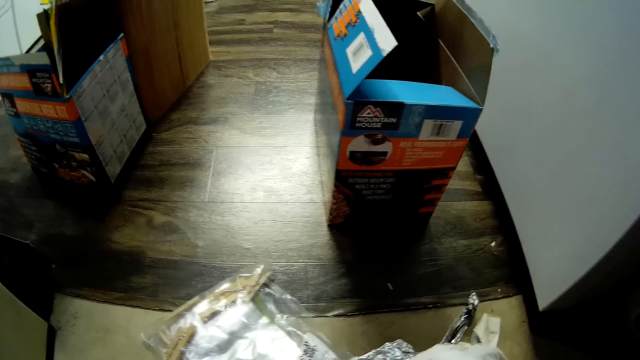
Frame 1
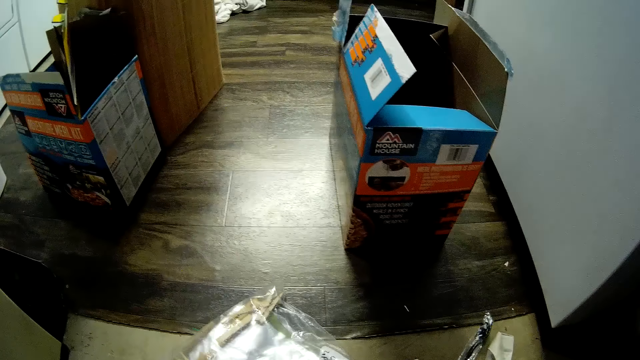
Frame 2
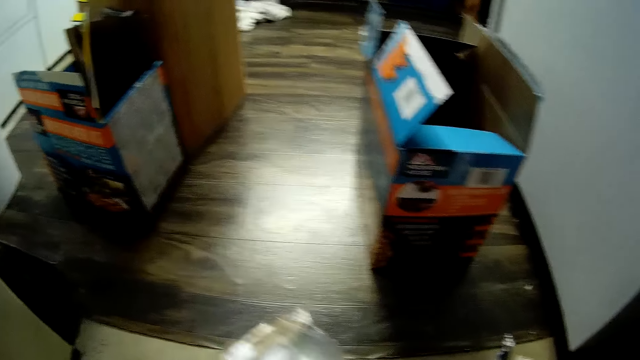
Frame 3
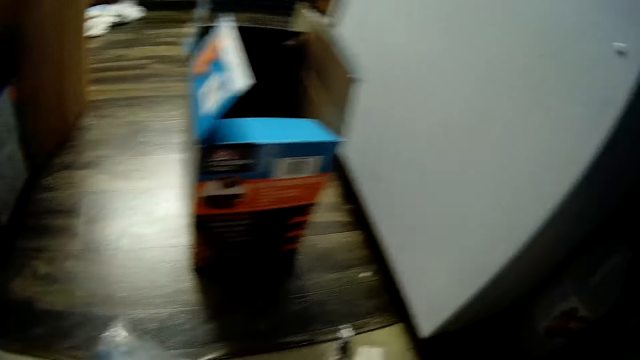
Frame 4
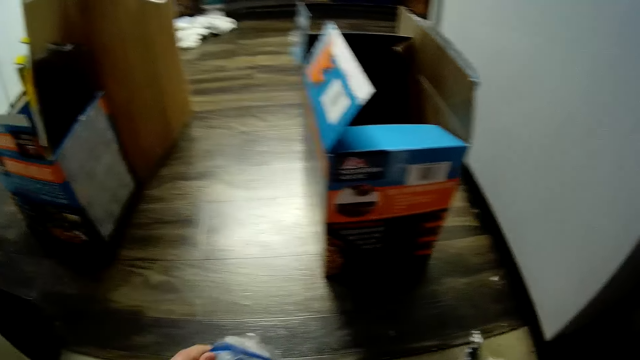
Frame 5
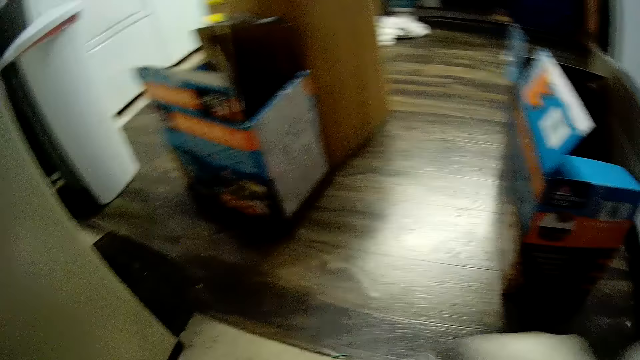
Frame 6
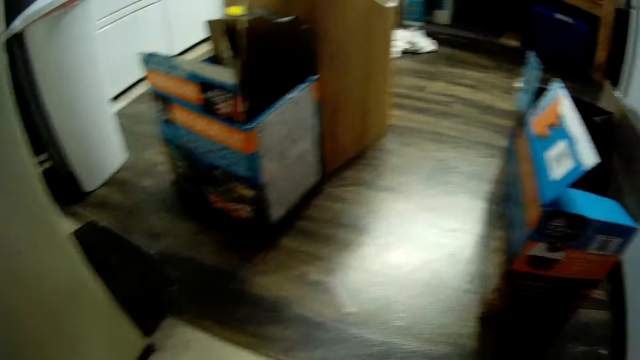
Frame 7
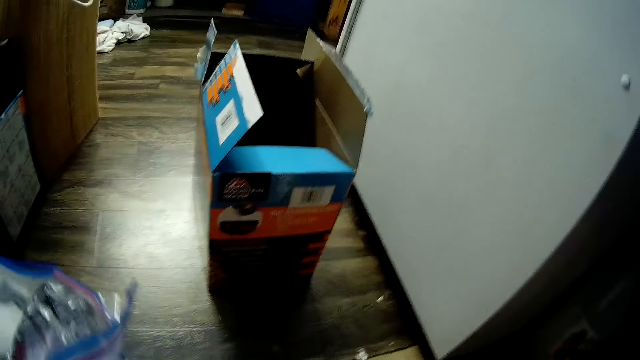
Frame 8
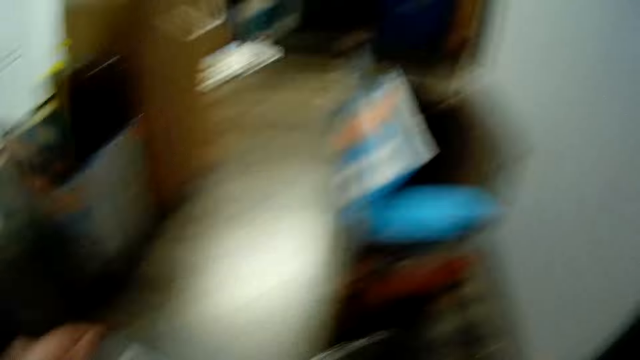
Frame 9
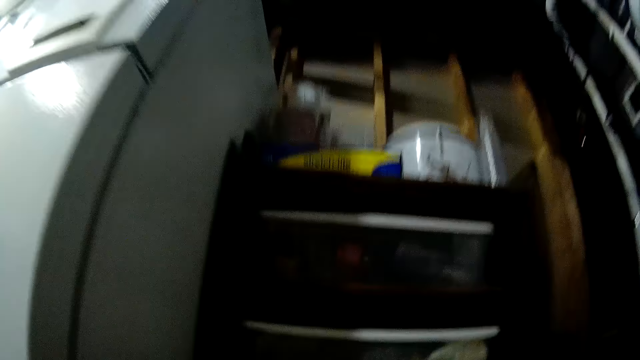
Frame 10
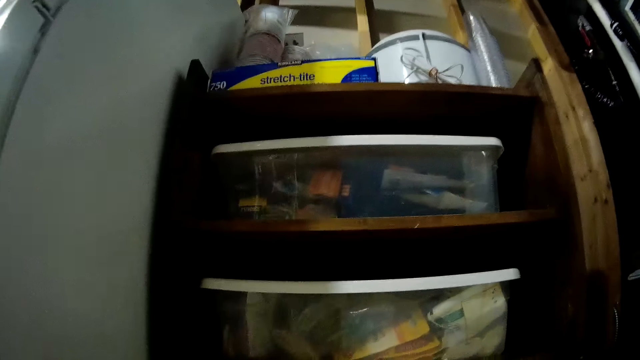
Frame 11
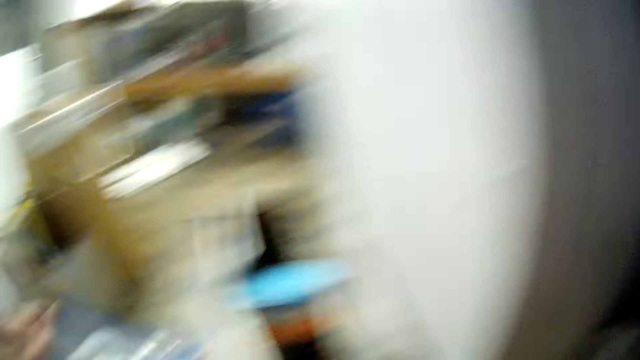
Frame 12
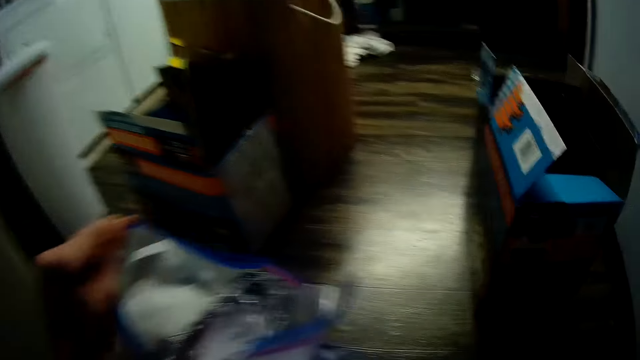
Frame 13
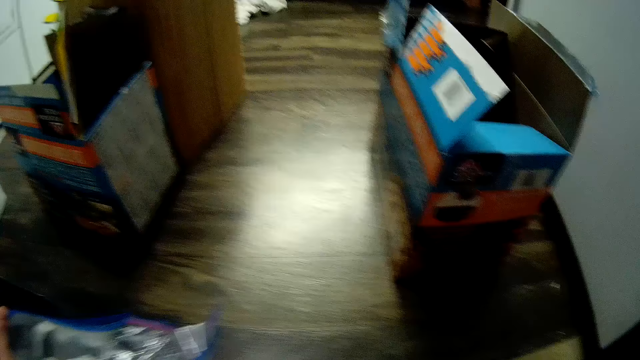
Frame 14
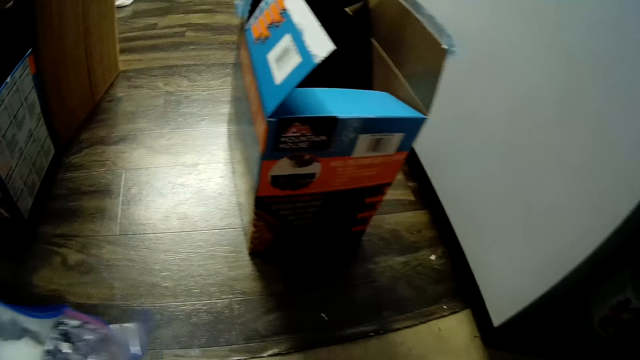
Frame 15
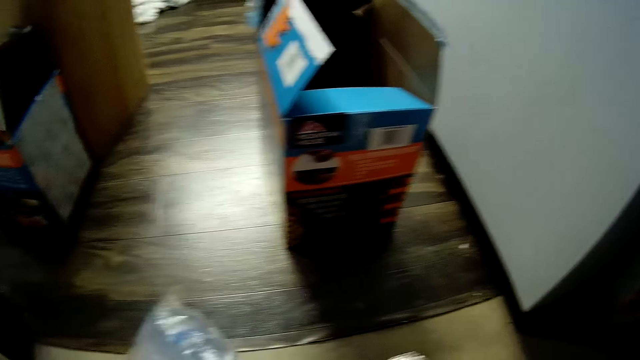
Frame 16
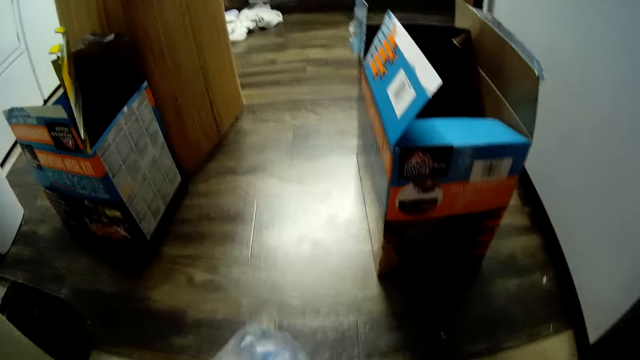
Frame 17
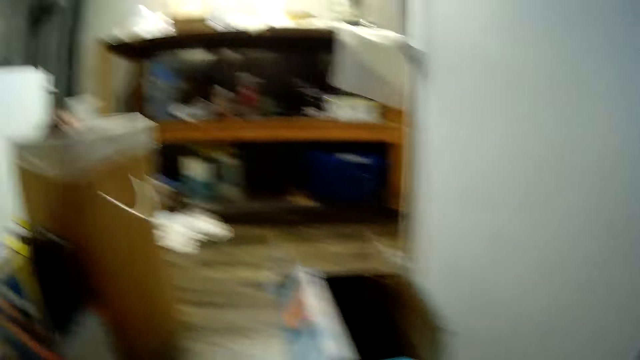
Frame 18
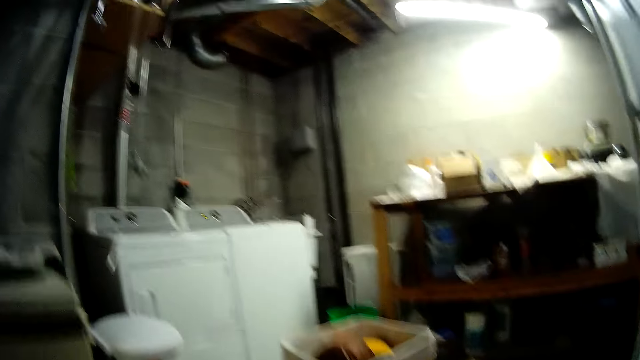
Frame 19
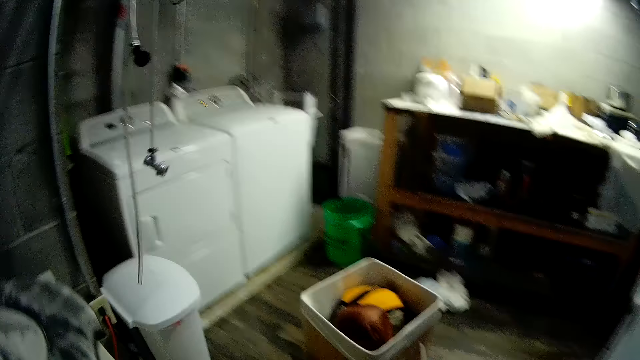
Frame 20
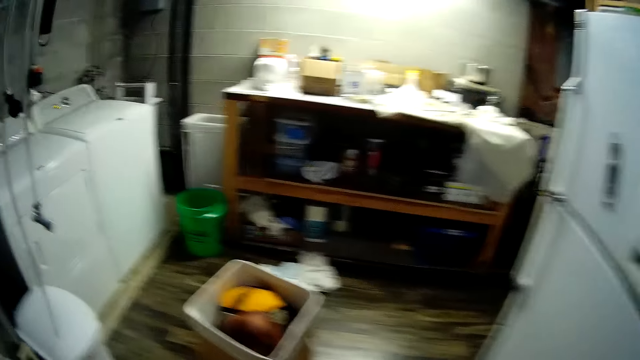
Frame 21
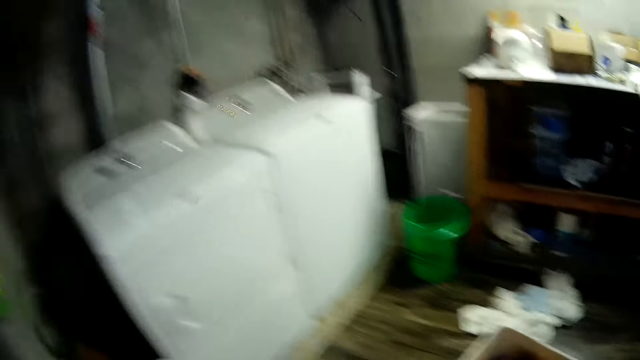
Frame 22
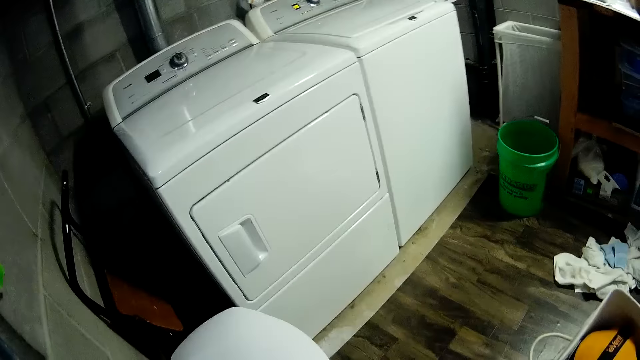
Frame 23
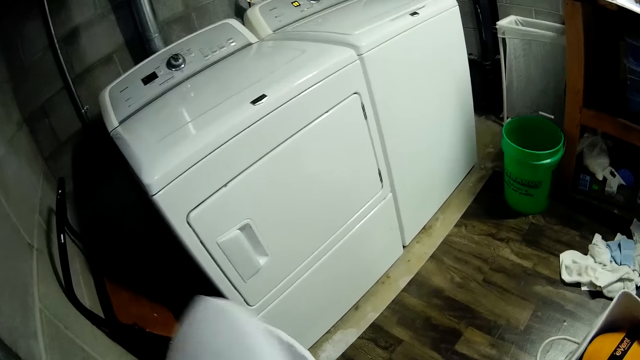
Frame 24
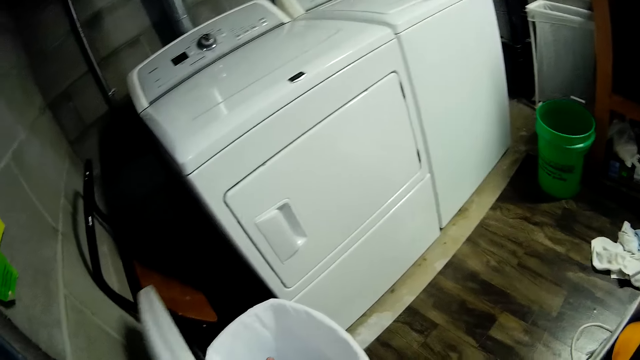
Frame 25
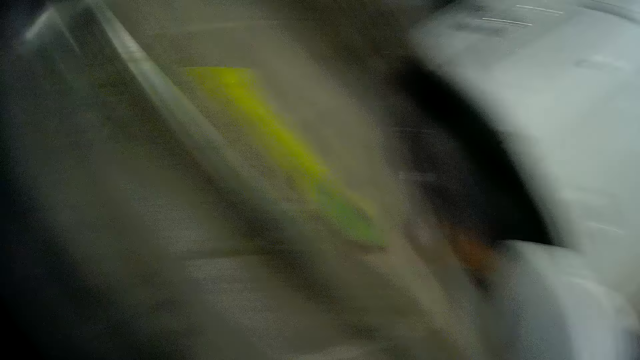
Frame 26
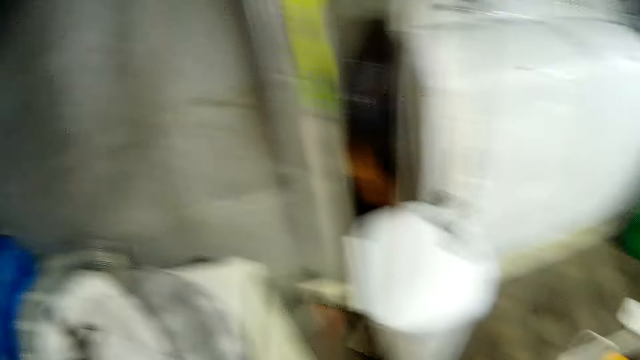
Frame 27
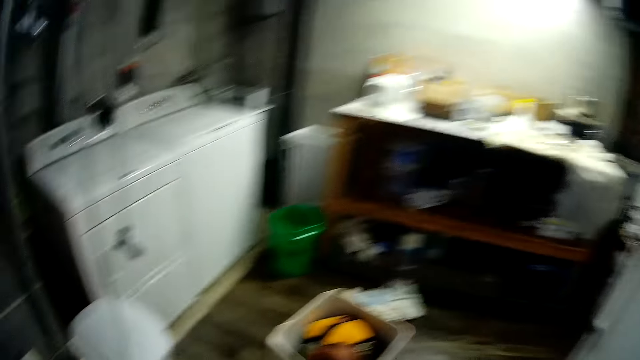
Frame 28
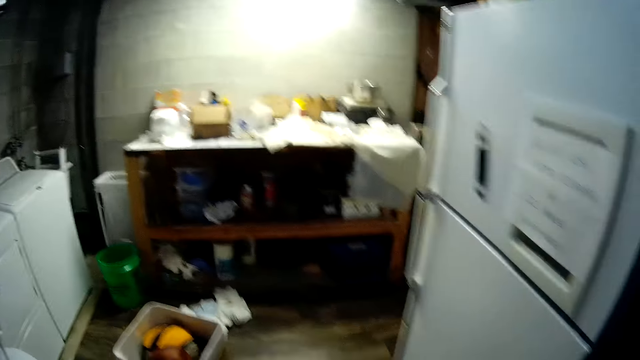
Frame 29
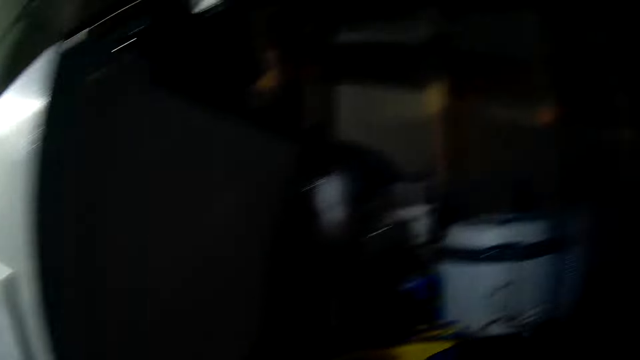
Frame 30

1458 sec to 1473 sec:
The camera wearer puts the papers in one bigger paper. She arranges packages on the ground with both her hands. She walks around the room.

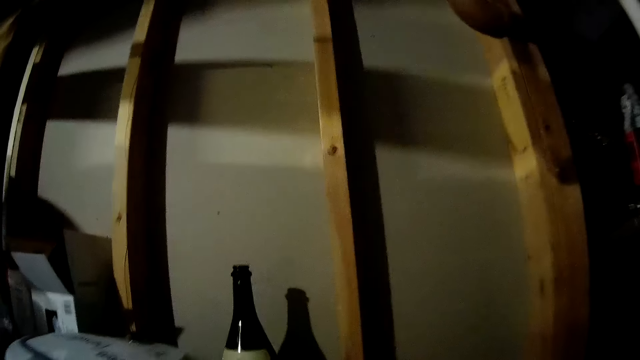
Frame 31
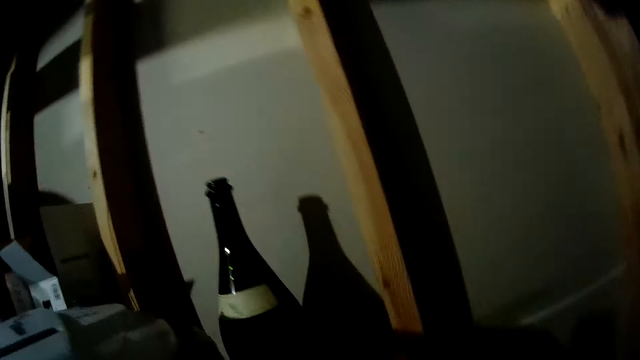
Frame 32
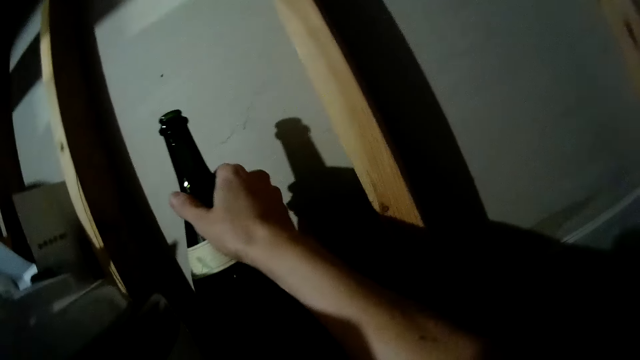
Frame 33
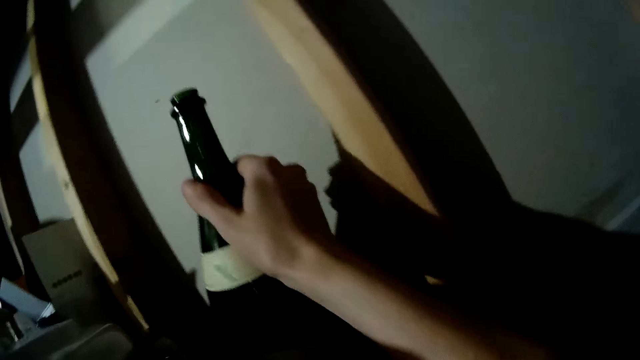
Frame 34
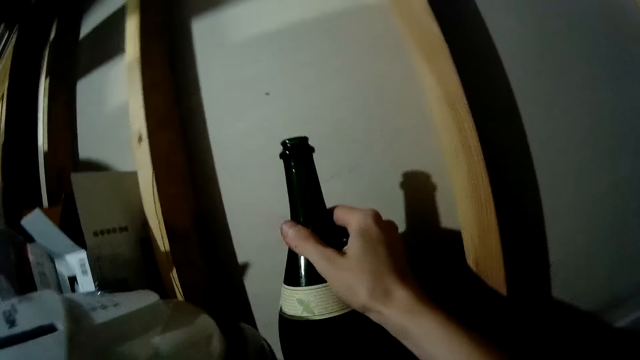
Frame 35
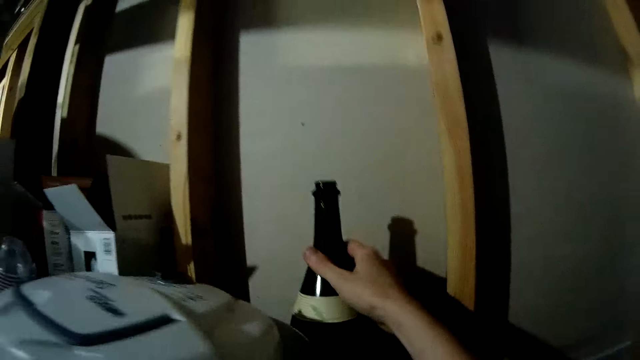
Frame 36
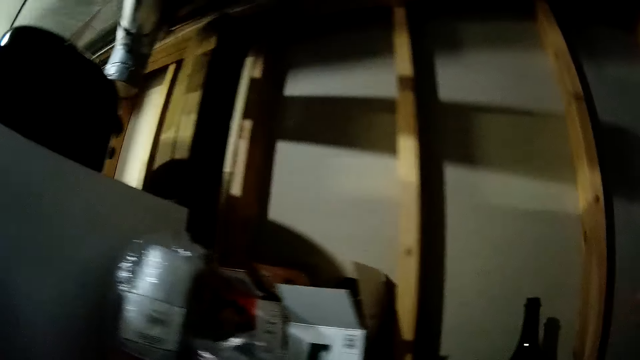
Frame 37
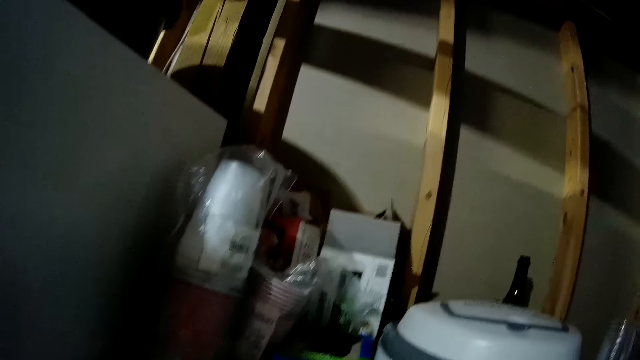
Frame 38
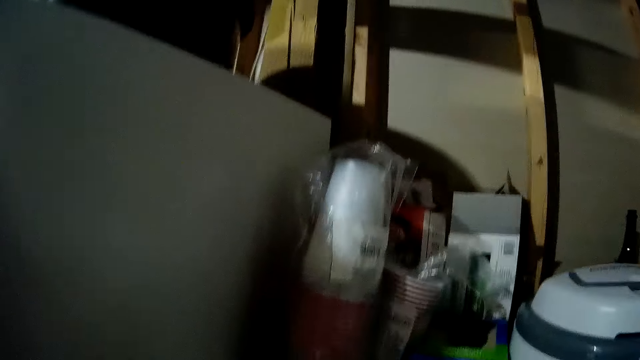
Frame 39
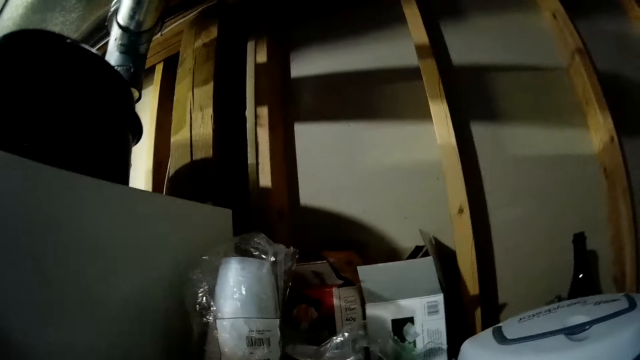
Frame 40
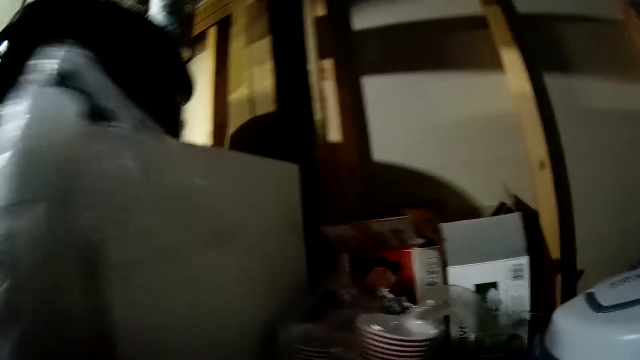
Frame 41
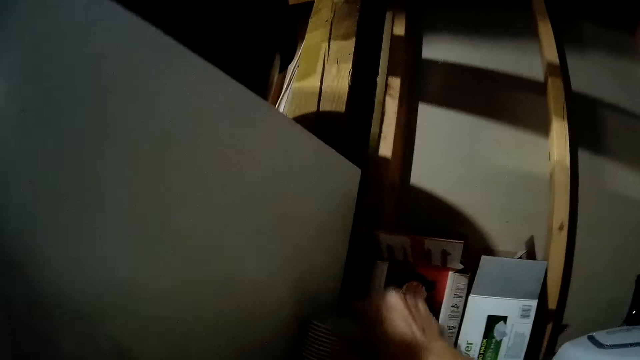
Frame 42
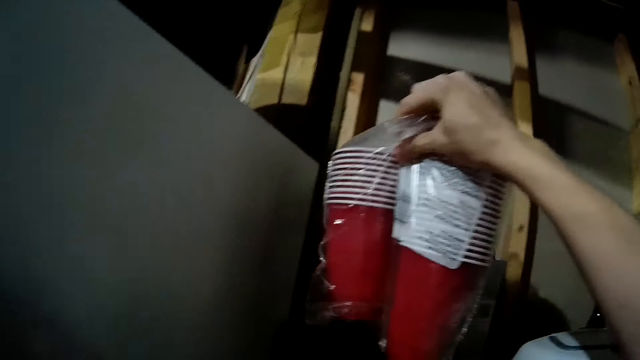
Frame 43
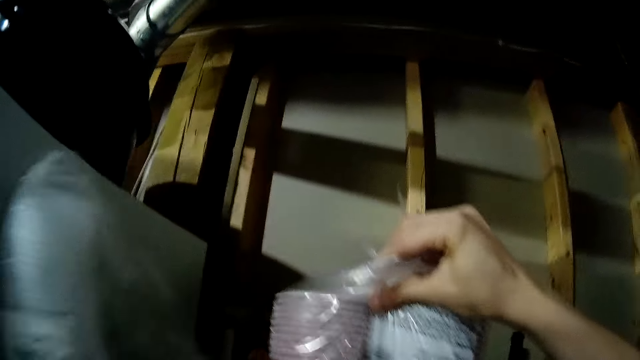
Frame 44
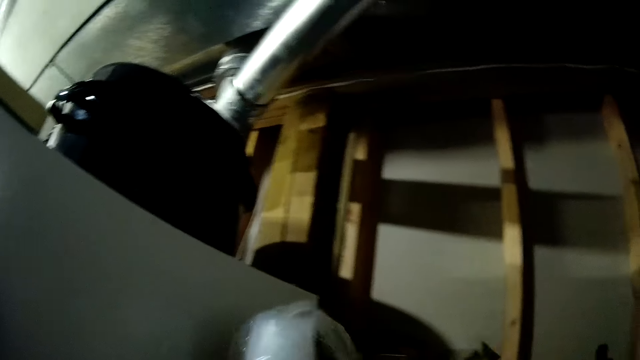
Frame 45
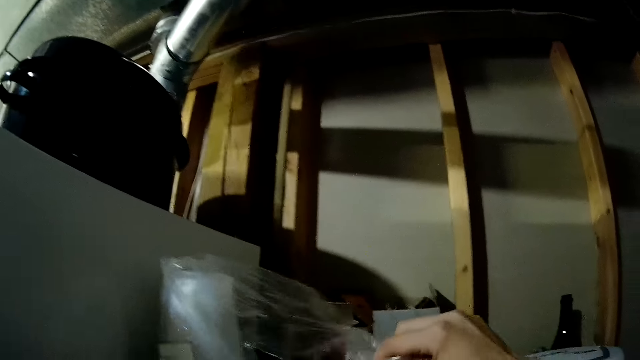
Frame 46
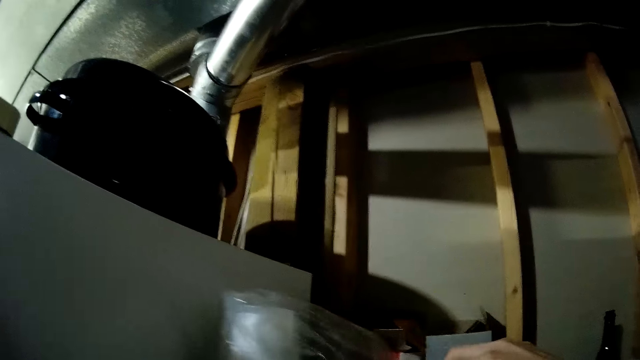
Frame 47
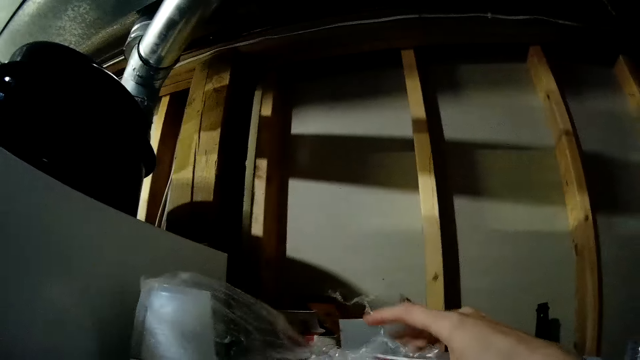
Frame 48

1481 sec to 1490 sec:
The camera wearer pulls the bottle on the shelf. They drop the bottle on the shelf. They pick up the plastic cups.
